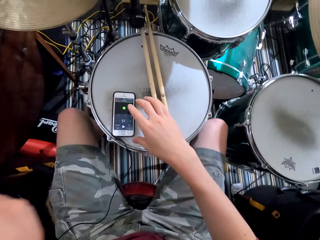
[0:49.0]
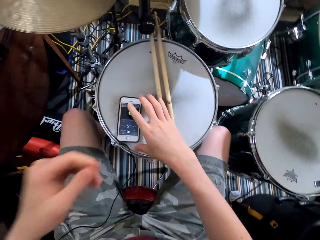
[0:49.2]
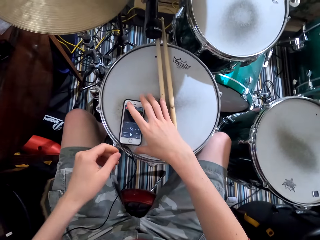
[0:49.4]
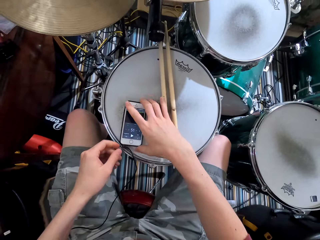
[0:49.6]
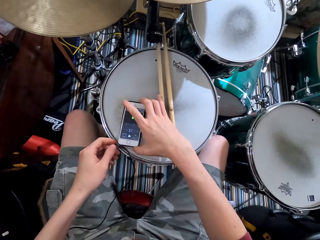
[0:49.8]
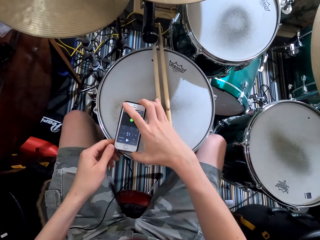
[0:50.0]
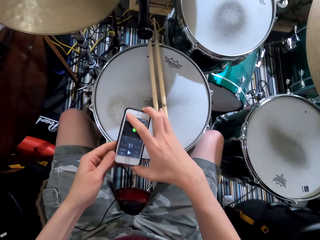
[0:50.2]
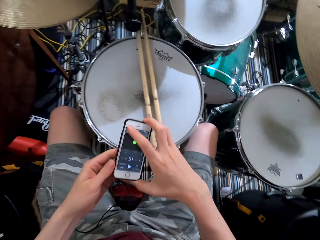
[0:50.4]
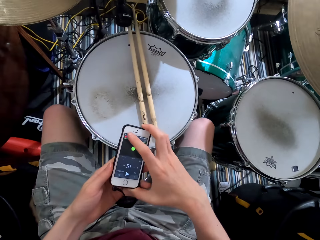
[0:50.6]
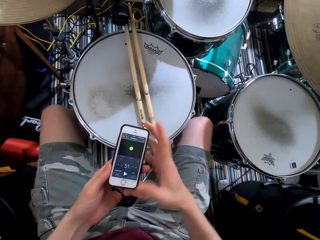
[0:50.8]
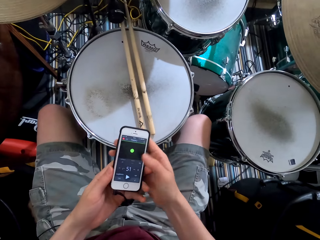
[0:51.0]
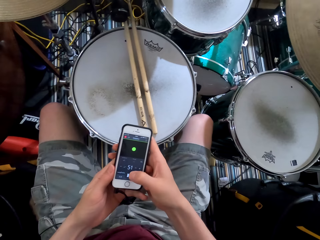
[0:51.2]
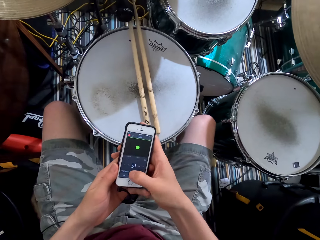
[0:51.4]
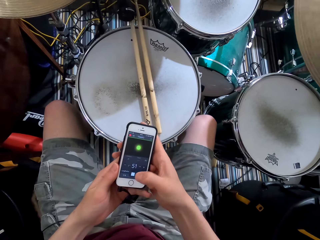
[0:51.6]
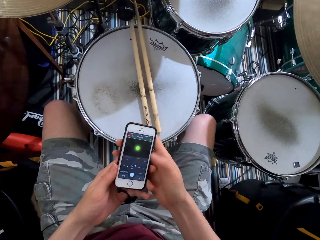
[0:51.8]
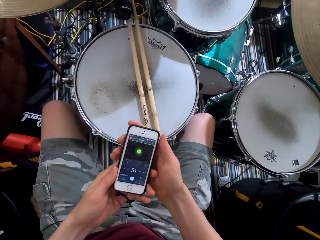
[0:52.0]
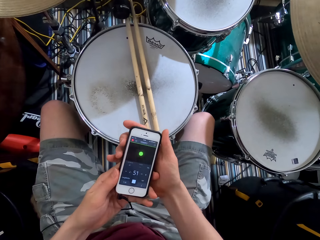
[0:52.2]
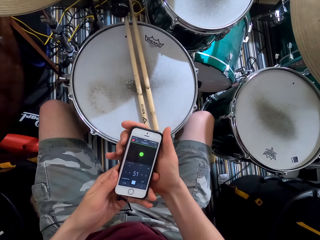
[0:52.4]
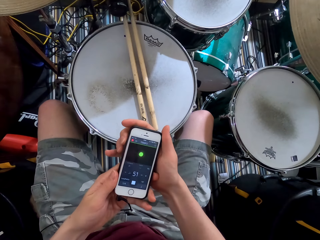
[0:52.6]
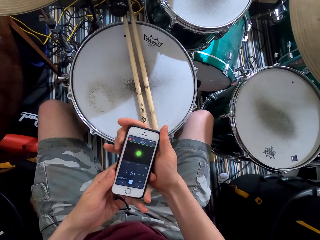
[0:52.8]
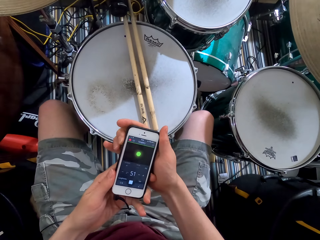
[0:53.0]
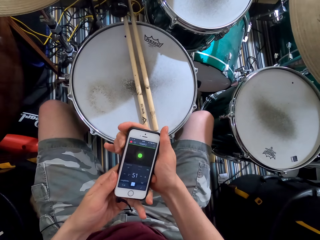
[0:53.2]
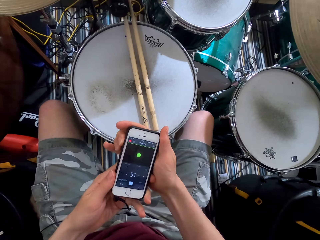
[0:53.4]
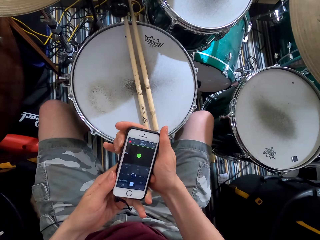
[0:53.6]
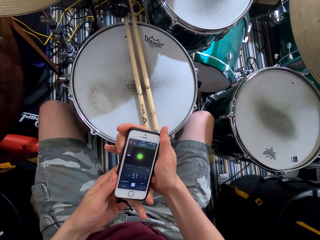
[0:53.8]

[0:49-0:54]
The camera wearer picks up the phone from the drum. He operates the phone in his hands.

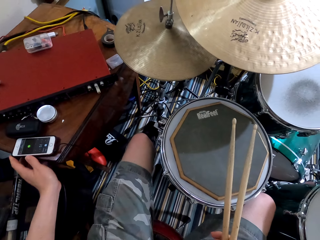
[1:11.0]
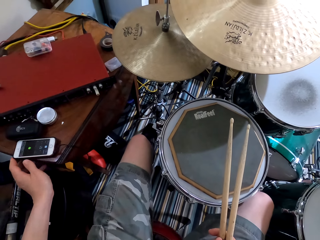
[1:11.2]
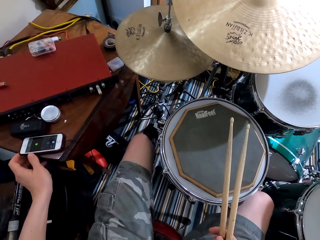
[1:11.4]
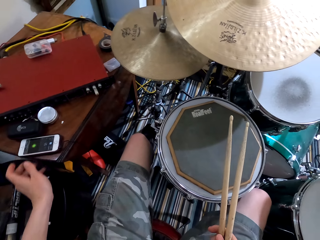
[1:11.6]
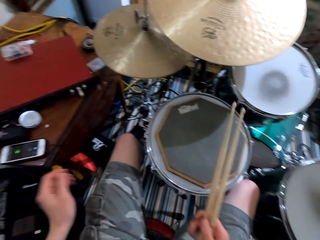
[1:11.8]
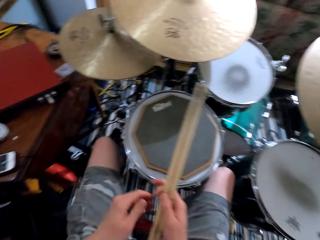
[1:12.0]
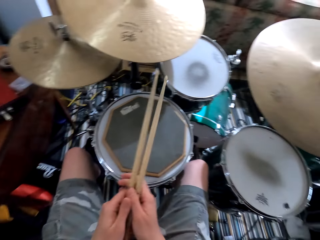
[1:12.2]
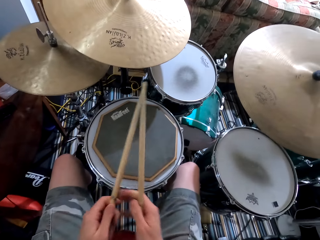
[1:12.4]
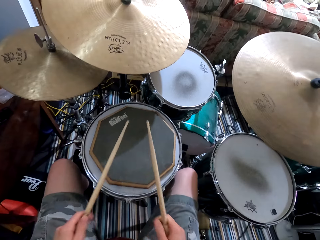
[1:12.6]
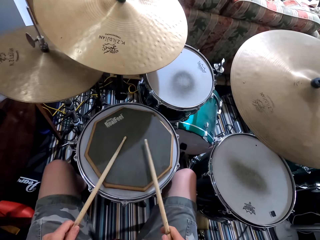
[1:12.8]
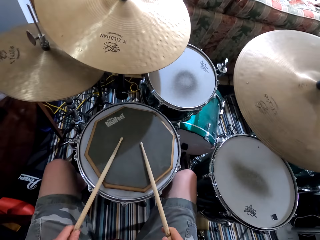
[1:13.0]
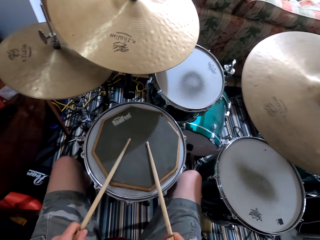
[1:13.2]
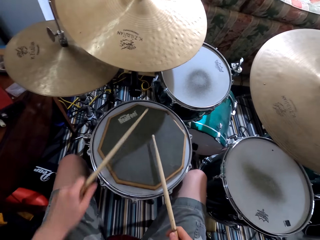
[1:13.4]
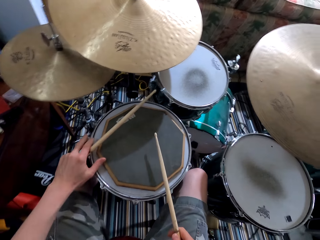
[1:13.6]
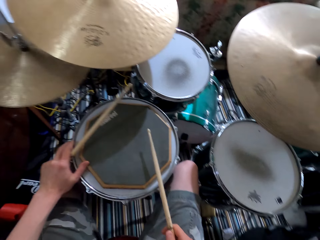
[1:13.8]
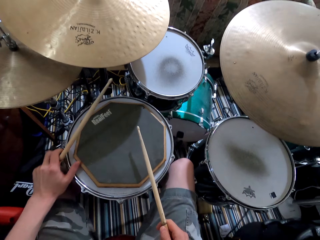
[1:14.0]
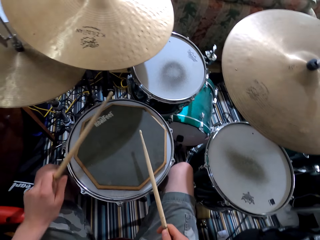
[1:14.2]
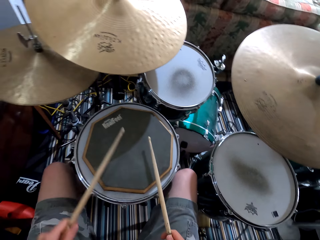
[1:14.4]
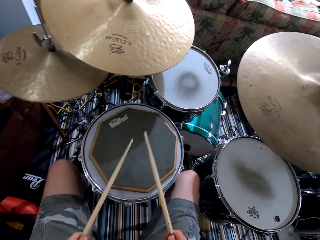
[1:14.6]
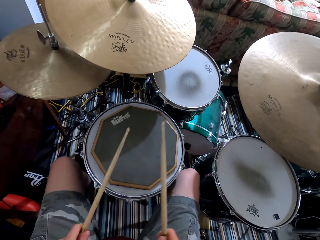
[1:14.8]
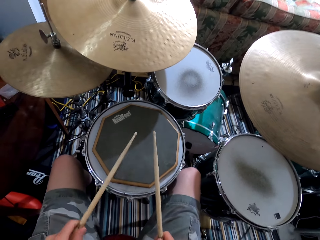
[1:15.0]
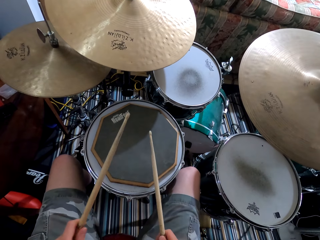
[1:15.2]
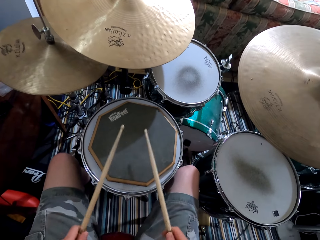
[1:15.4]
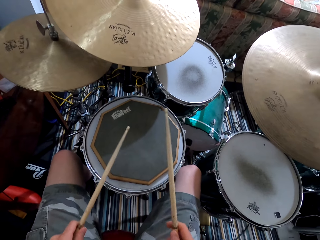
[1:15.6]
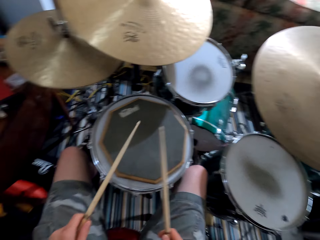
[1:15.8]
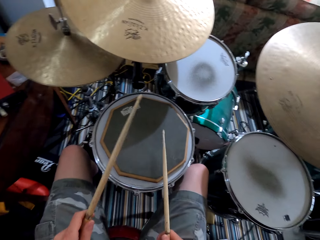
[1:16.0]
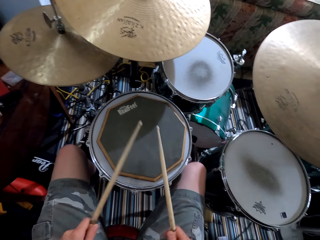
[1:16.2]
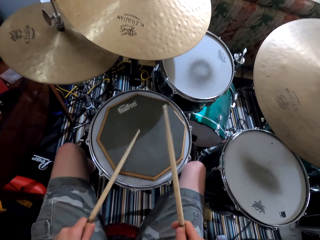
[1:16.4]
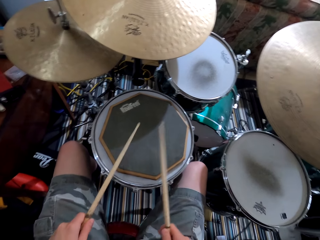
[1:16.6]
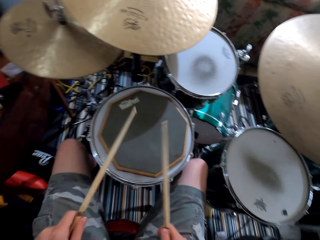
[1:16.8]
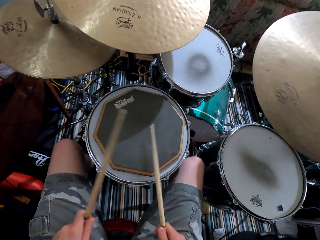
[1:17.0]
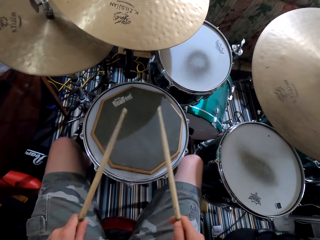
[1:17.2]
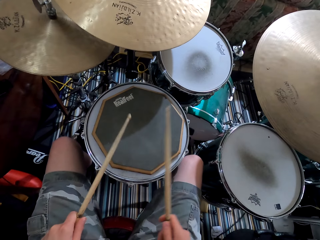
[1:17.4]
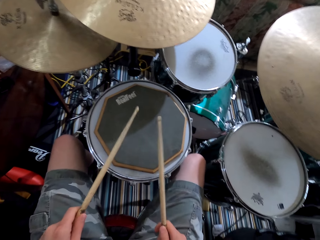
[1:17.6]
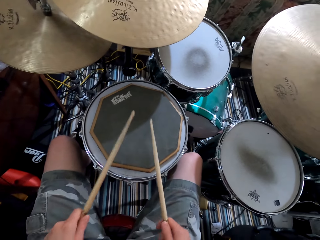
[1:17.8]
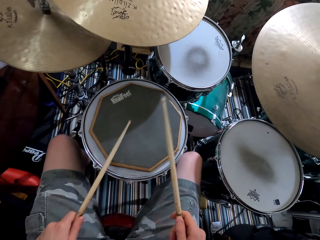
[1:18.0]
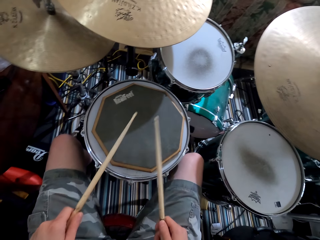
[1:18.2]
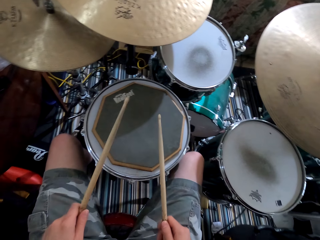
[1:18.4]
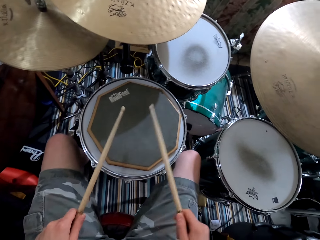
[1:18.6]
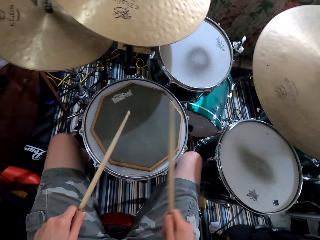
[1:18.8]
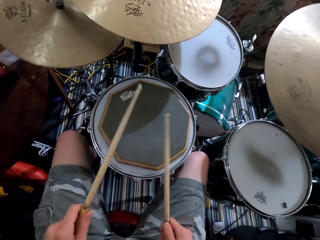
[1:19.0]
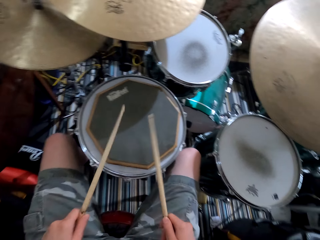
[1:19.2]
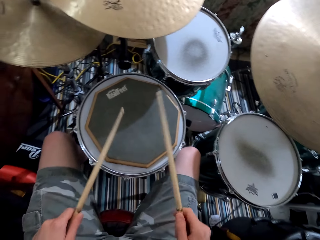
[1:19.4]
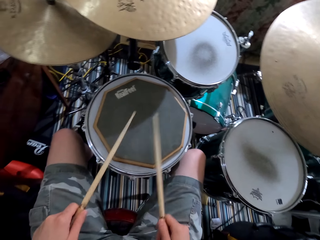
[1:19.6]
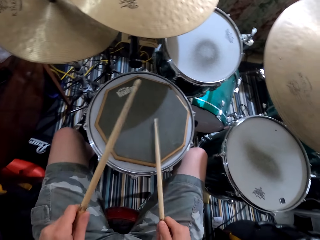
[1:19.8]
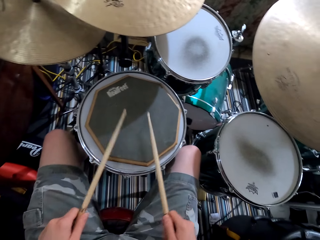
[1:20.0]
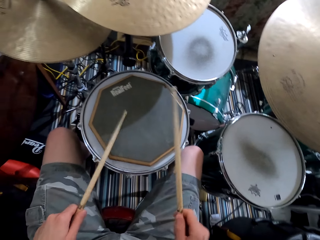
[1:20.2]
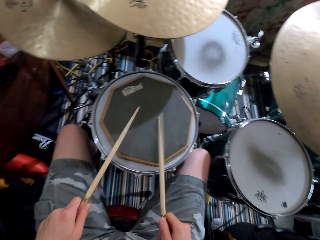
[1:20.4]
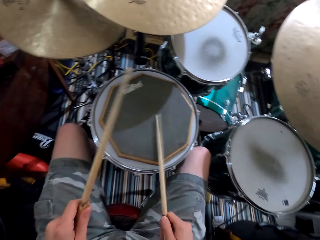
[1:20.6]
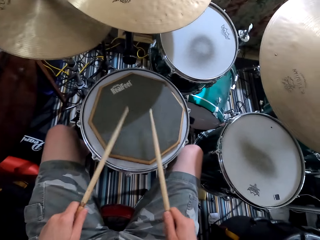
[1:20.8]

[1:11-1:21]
The camera wearer holds the sticks. They beat the real feel drum pad on the drum with the drum sticks.

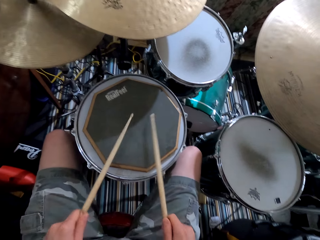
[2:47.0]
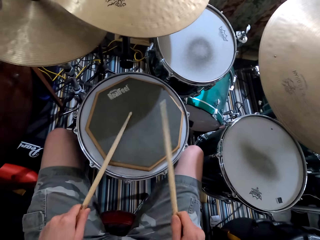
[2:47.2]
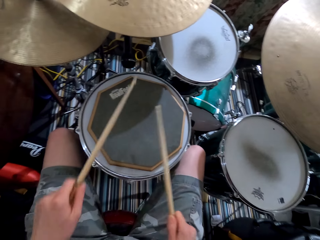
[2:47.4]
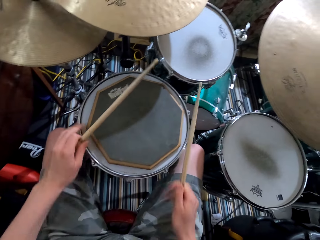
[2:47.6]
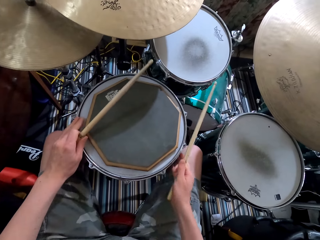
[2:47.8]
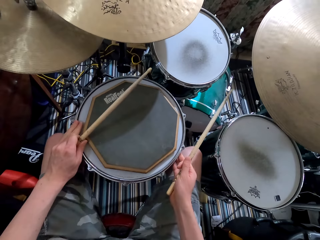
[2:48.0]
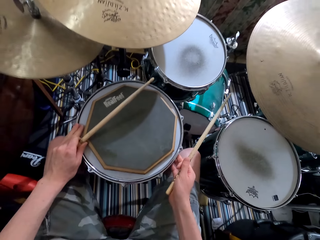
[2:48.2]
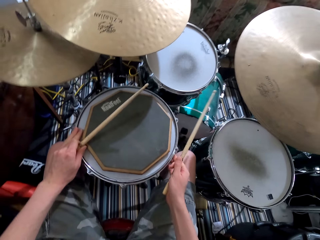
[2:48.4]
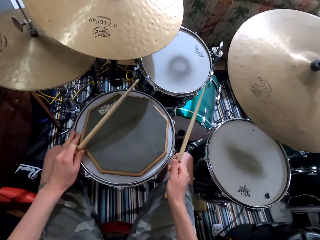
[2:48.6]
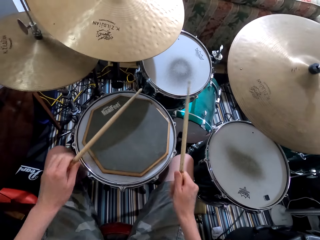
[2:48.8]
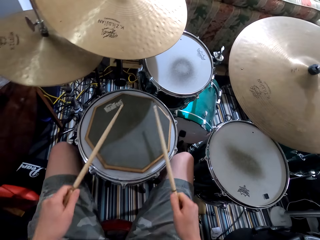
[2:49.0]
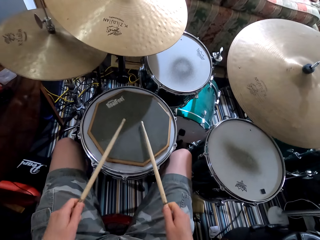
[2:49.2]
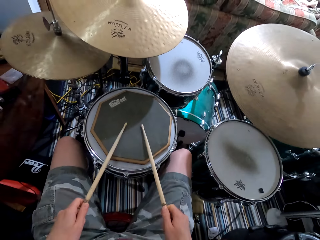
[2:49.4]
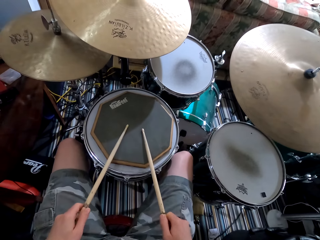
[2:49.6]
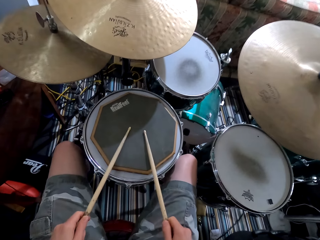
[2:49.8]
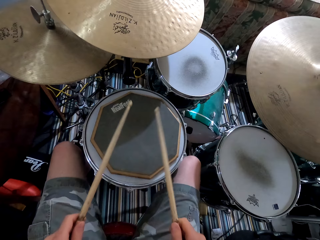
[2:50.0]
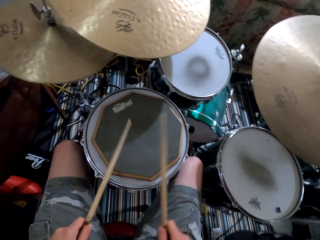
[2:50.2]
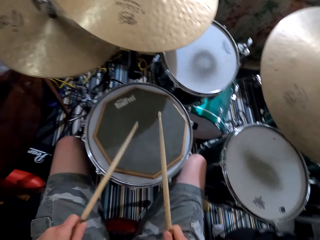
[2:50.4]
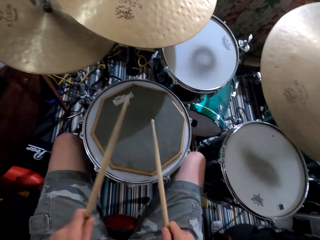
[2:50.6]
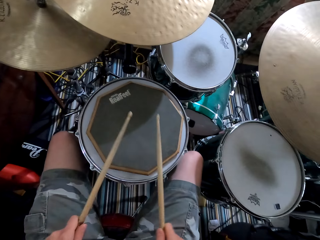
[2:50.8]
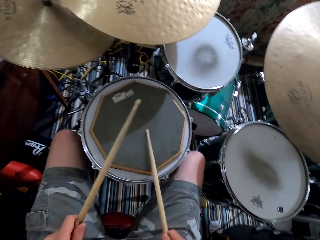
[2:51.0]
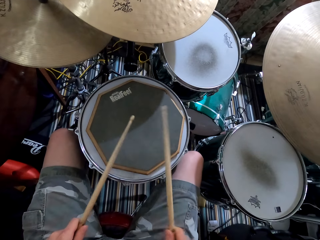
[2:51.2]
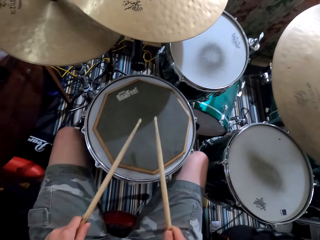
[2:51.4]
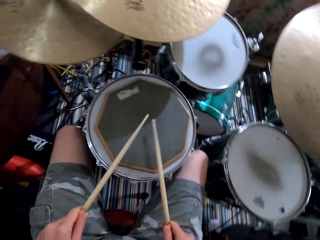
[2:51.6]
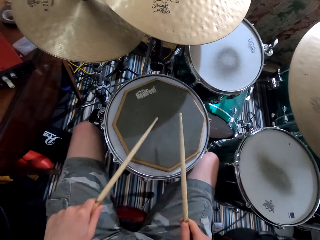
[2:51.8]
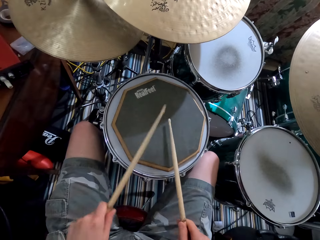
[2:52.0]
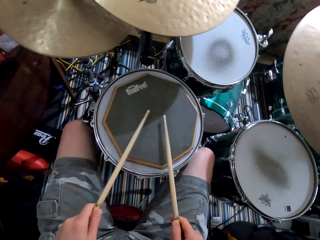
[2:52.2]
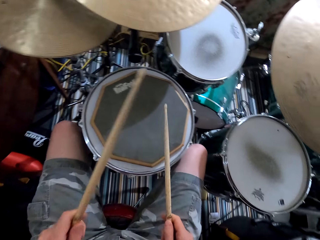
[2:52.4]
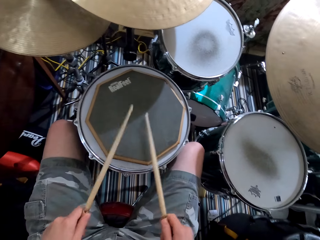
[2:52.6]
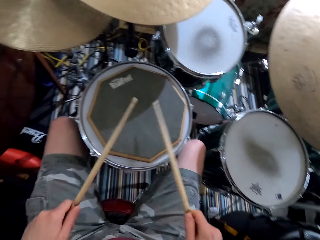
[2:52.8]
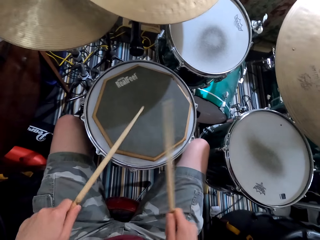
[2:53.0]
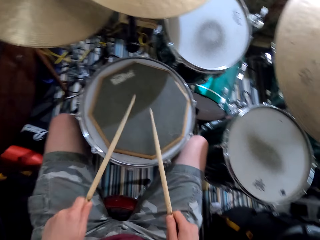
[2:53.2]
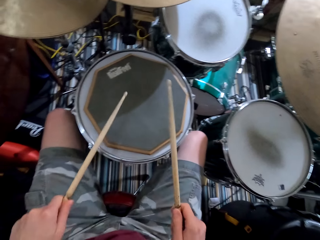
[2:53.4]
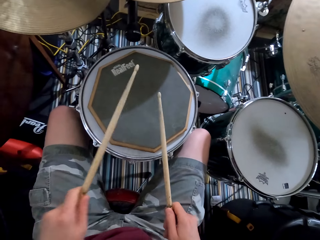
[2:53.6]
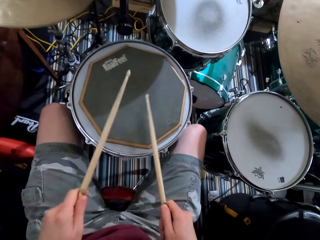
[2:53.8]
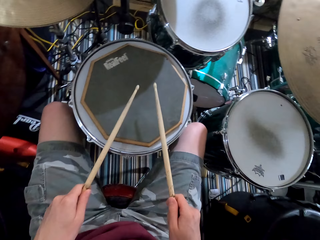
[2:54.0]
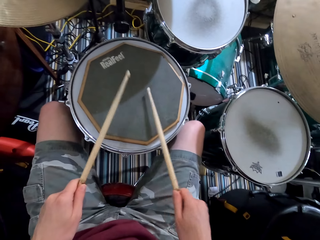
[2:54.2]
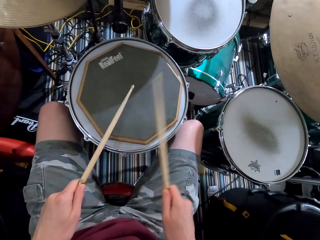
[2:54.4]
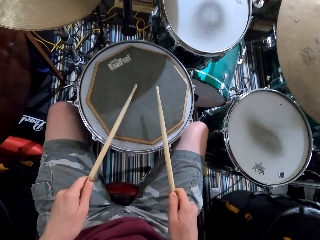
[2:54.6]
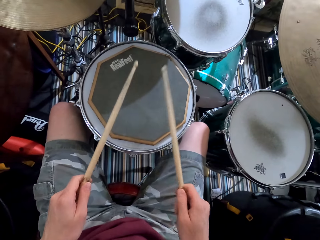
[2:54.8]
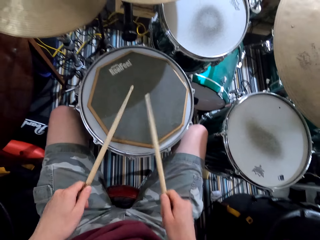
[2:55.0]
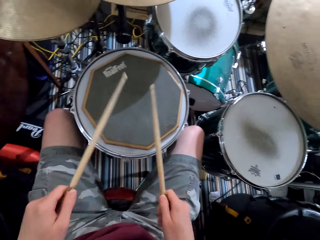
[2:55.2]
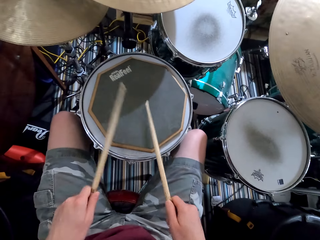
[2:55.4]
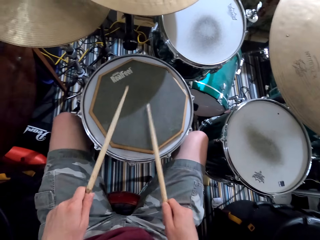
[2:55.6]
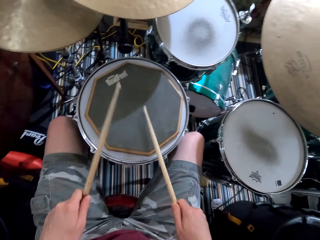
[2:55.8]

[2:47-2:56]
The camera wearer moves the drum on the floor. They beat the real feel drum pad on the drum with drum sticks.
